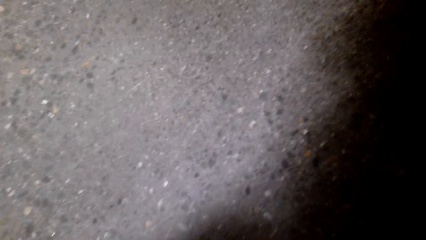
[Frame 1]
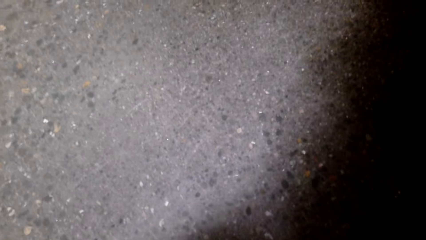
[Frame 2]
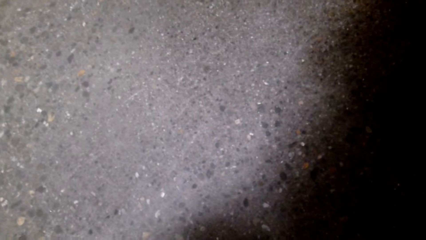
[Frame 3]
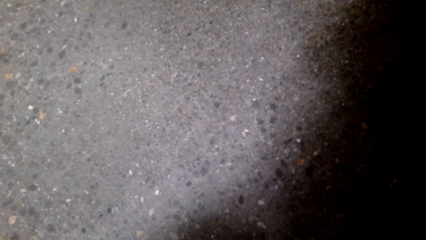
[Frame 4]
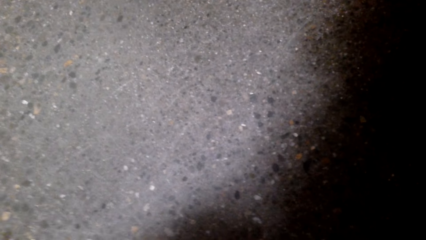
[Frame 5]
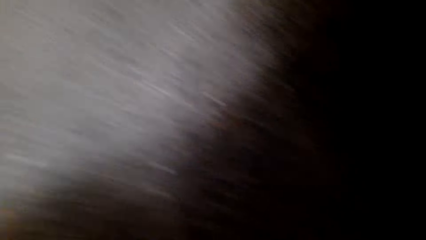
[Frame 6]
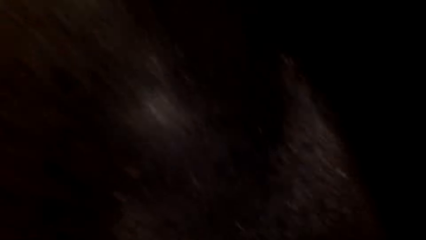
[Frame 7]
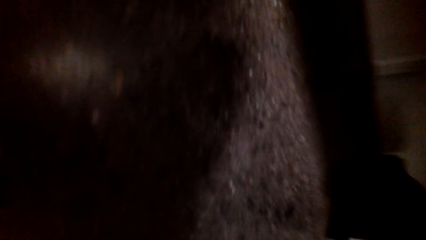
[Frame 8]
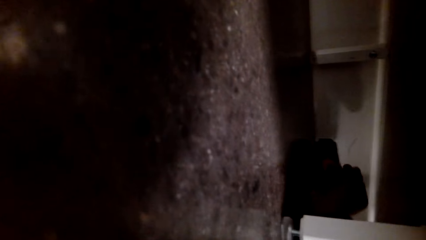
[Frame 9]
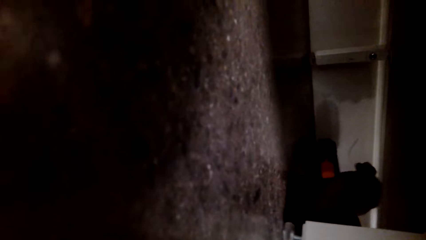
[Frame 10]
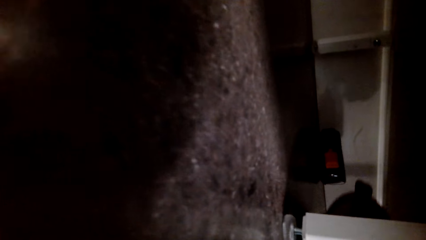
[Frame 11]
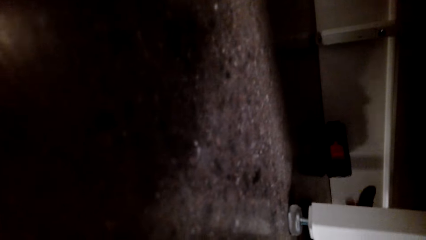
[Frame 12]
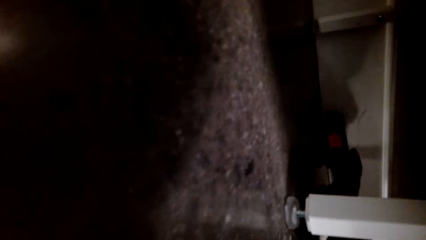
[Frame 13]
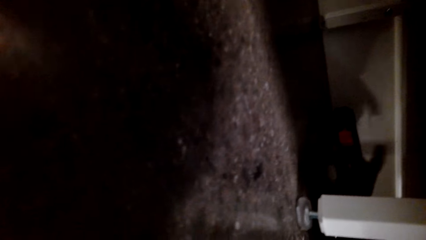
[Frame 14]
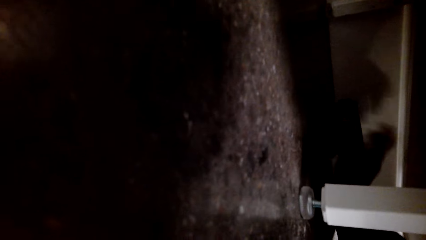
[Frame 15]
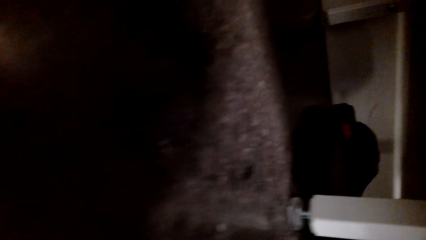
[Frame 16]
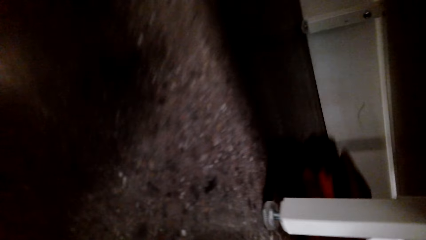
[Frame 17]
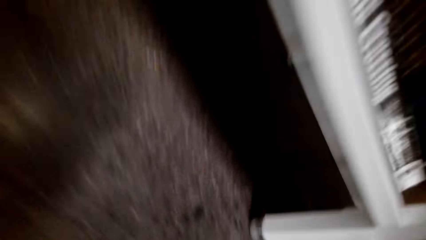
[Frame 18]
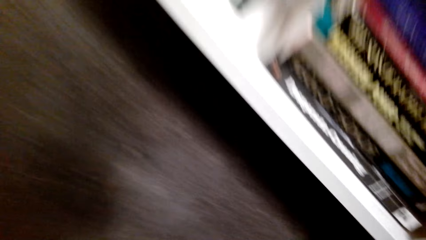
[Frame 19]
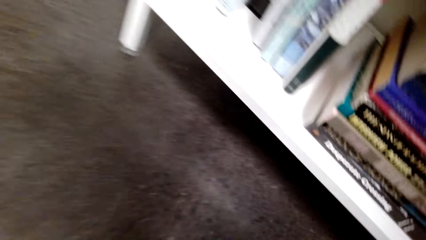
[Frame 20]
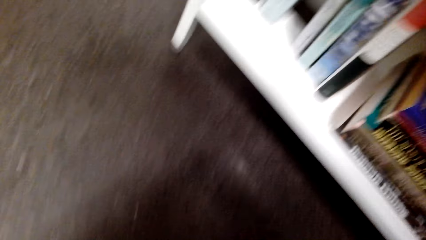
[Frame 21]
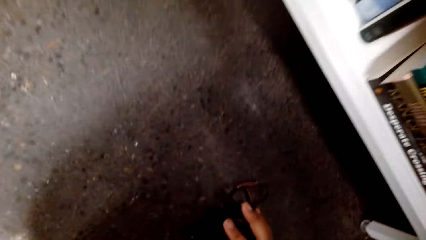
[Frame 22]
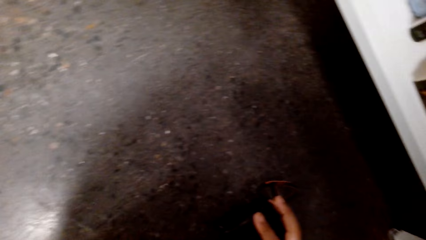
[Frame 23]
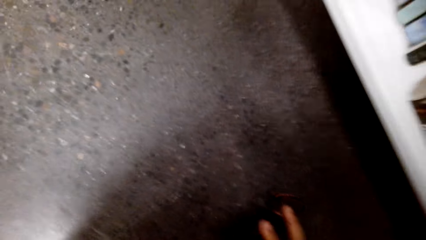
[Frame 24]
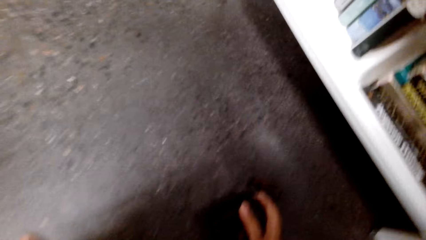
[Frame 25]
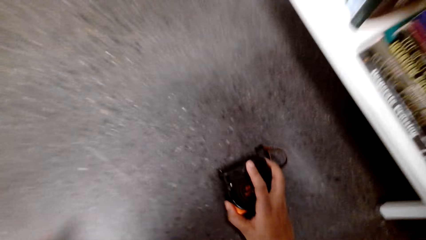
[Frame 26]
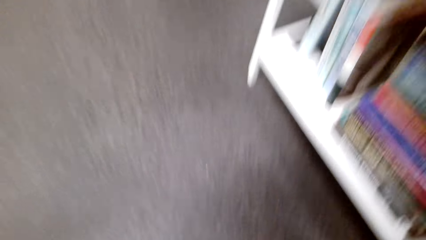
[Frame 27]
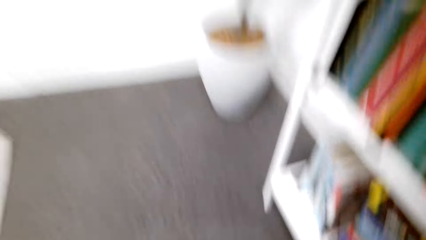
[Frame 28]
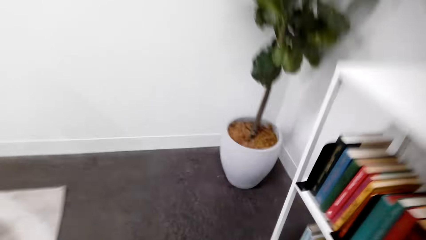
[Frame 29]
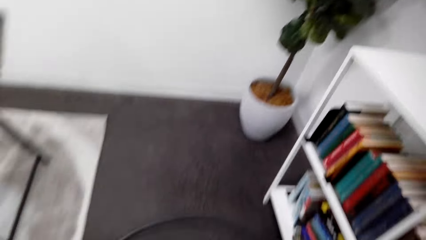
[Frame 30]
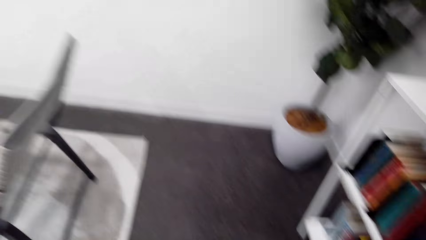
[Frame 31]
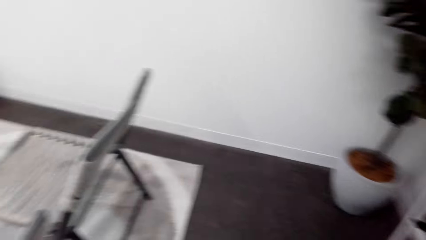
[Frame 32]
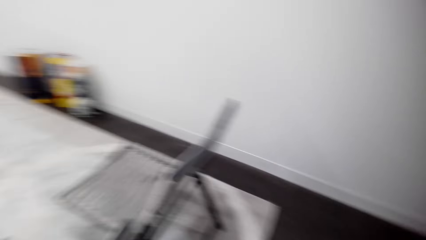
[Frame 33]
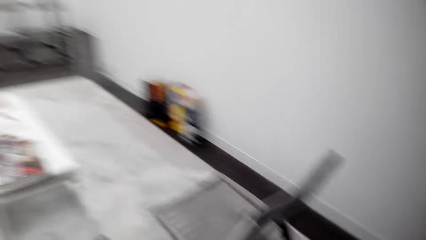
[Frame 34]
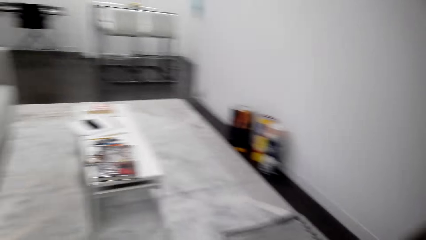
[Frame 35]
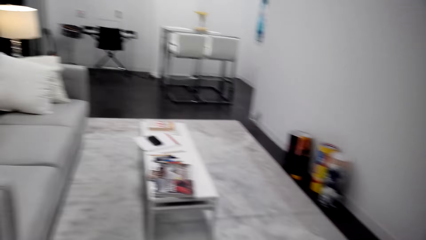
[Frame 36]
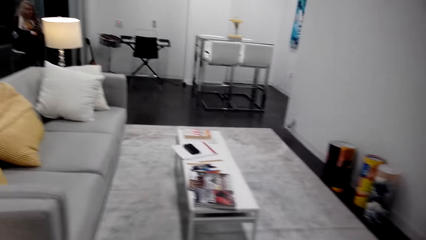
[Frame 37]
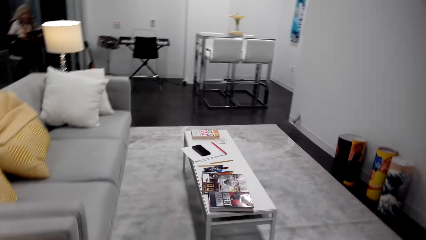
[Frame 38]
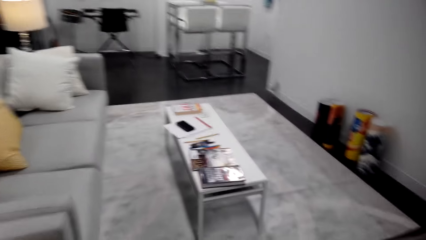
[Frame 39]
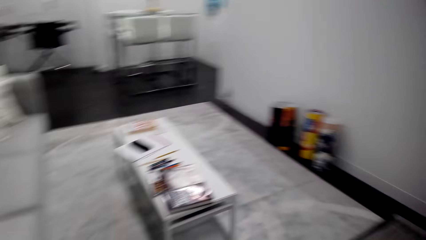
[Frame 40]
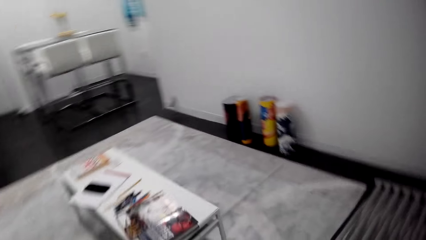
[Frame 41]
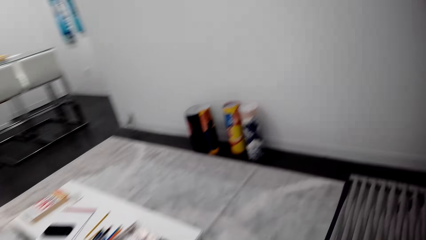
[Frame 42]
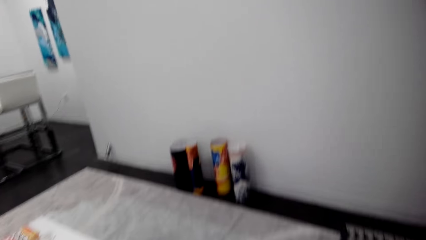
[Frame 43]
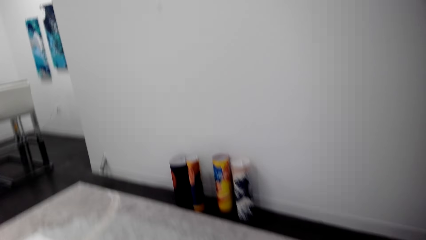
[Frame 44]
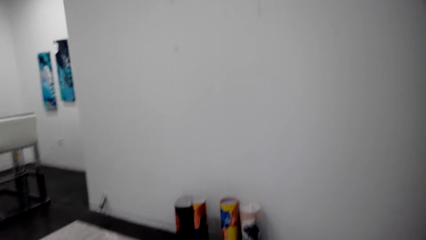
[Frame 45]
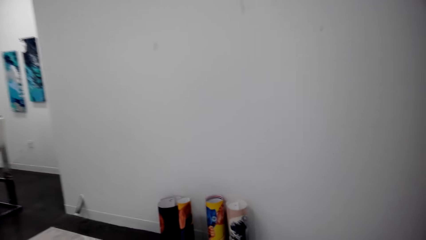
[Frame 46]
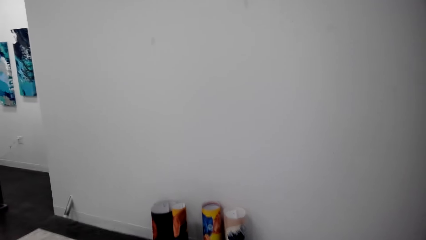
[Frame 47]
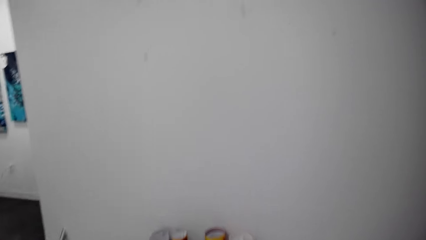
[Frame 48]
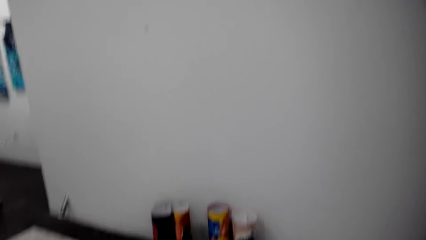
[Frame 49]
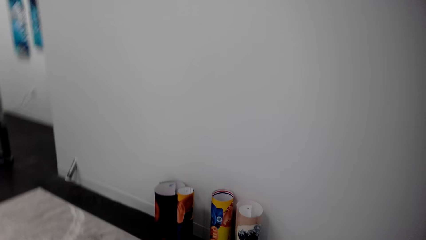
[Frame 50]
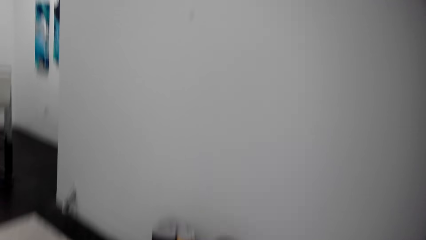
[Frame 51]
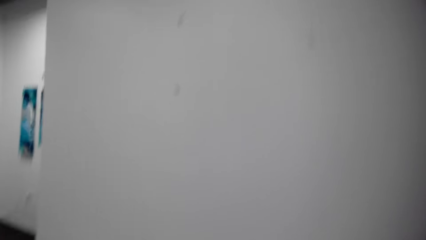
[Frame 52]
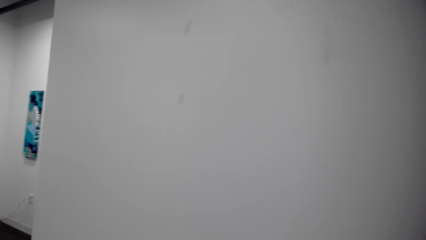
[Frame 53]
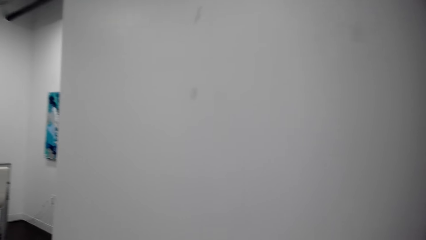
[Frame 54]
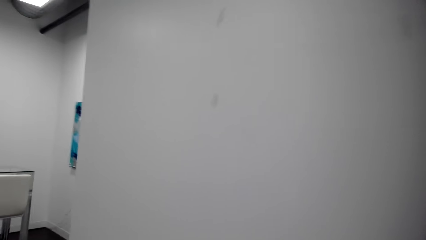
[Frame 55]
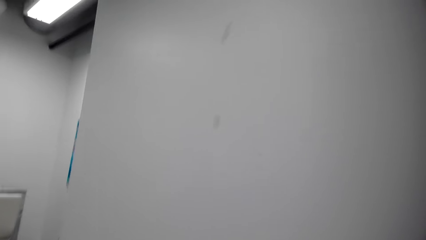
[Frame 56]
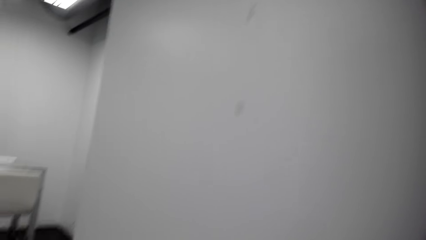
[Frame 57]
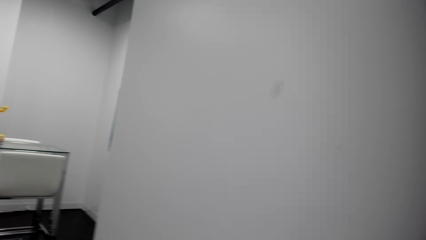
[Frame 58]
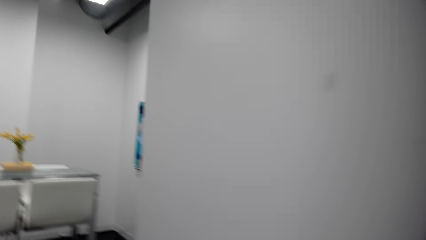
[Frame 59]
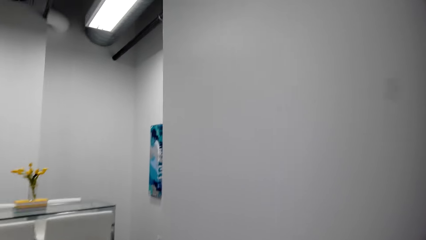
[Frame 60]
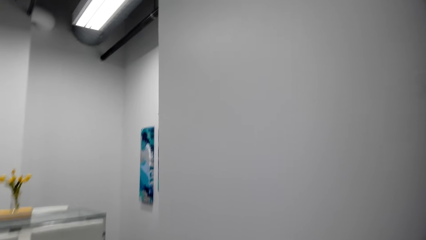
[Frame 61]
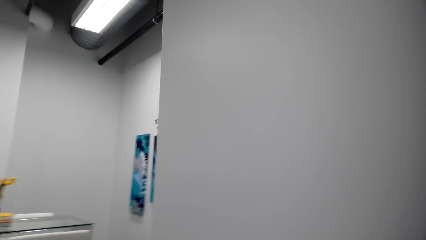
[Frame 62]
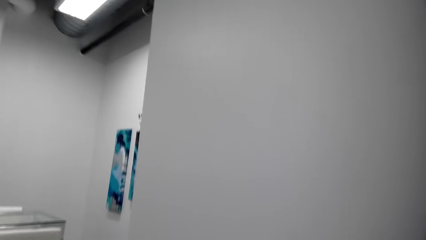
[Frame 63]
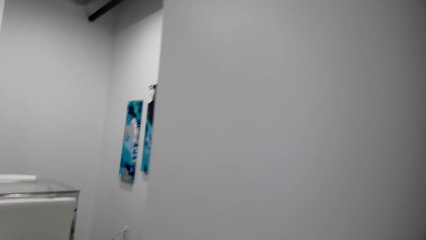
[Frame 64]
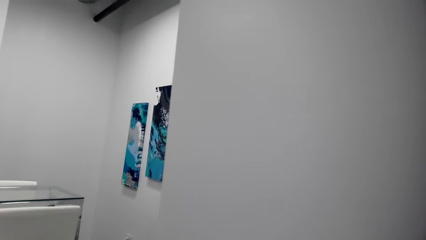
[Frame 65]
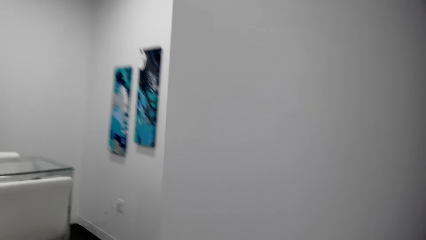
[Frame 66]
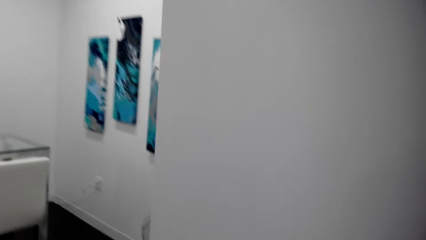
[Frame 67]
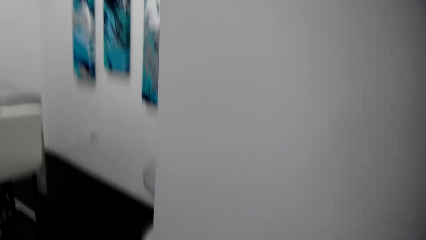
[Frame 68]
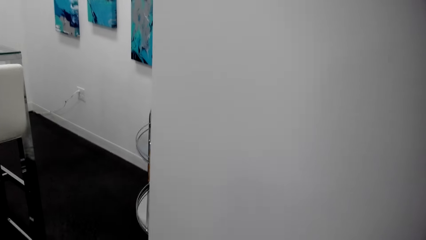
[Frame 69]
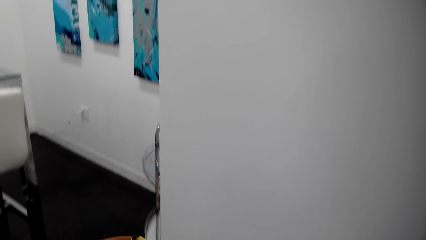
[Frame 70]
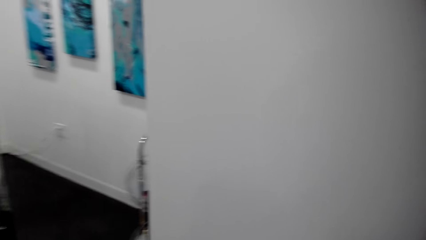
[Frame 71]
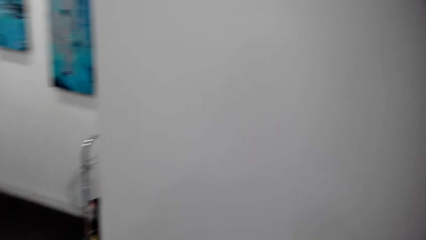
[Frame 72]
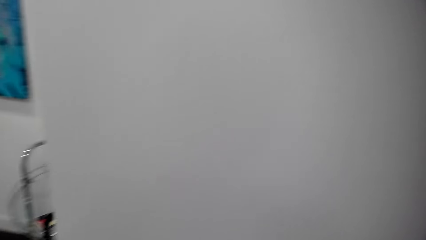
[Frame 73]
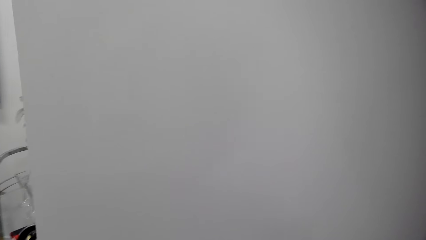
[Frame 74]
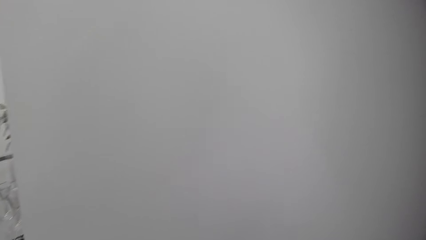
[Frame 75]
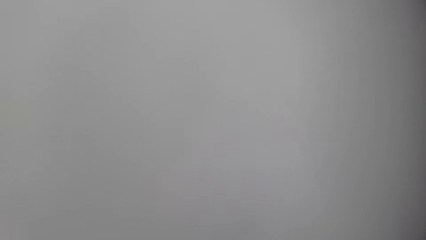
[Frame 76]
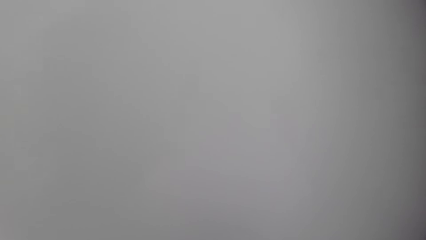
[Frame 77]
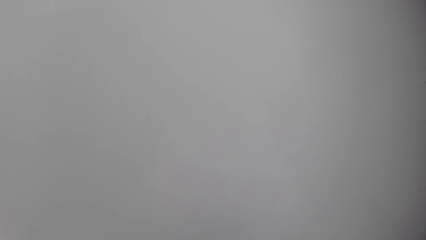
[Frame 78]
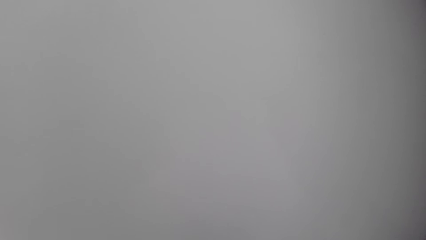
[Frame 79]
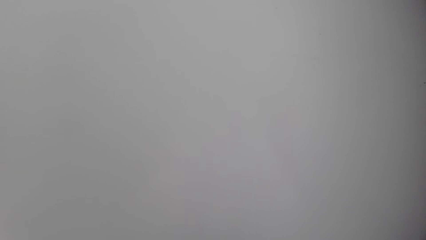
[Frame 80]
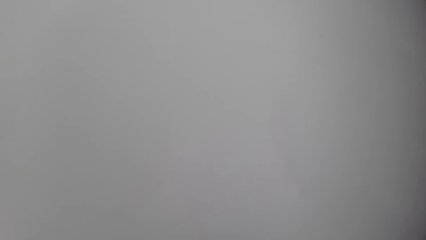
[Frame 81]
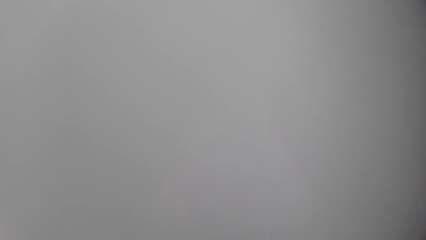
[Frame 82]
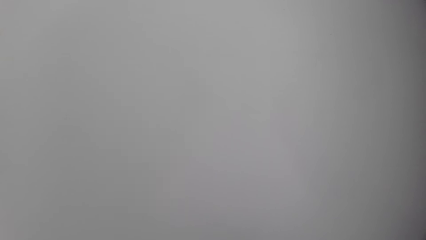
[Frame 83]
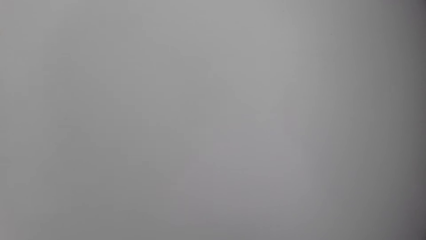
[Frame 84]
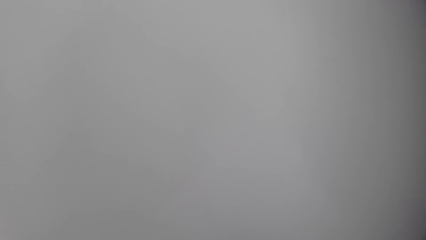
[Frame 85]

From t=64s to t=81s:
The camera wearer looks under the drawer. They take out a tape measure under the drawer. They walk around.
